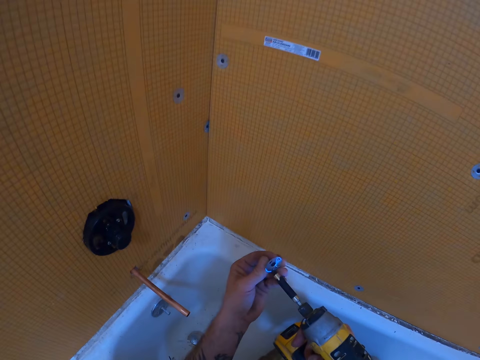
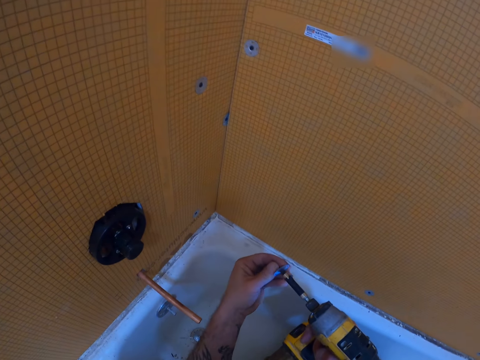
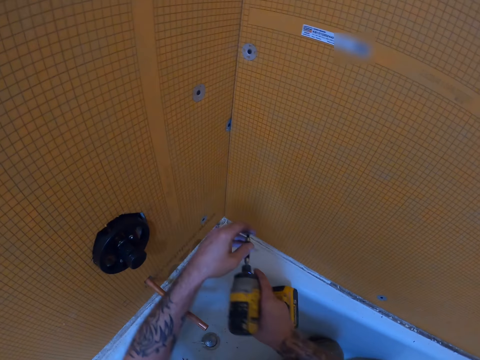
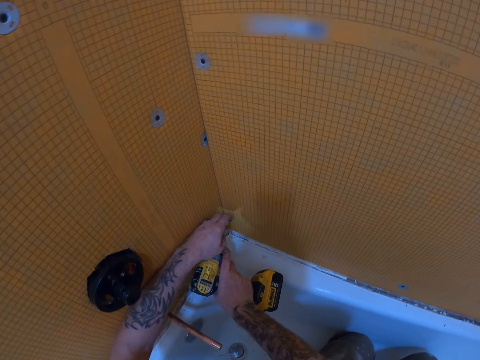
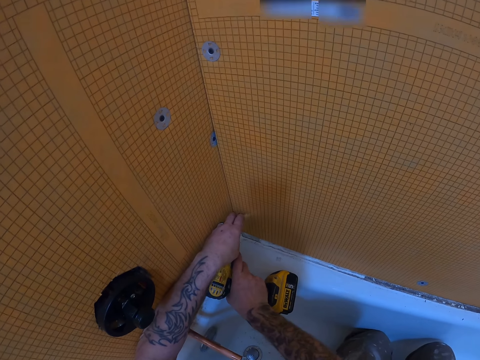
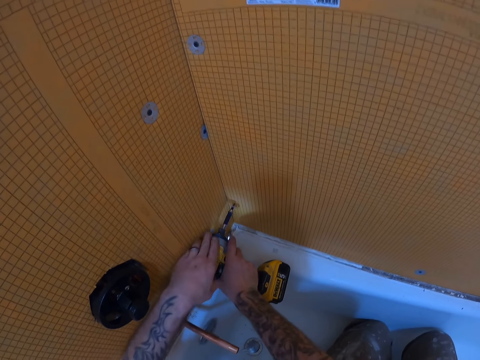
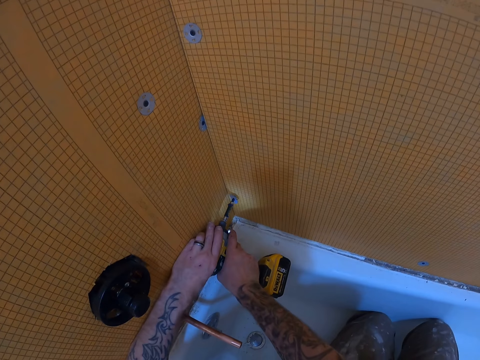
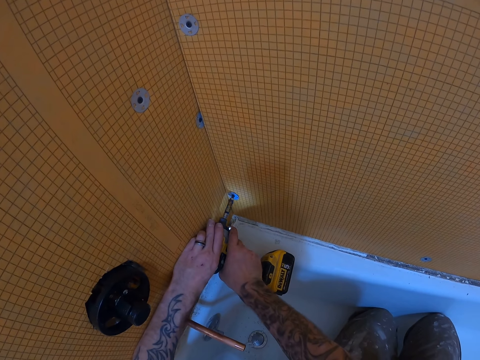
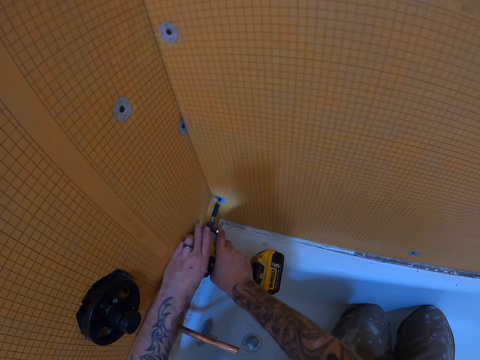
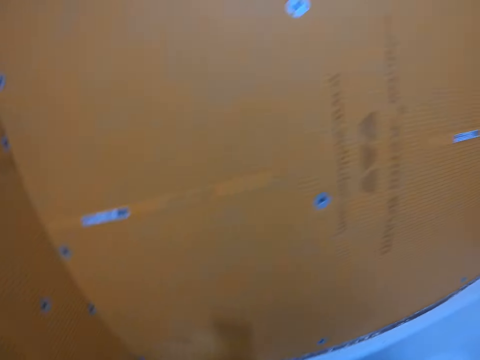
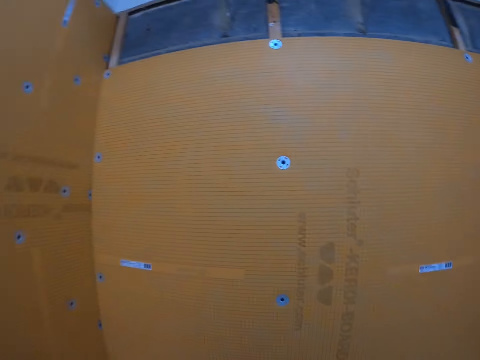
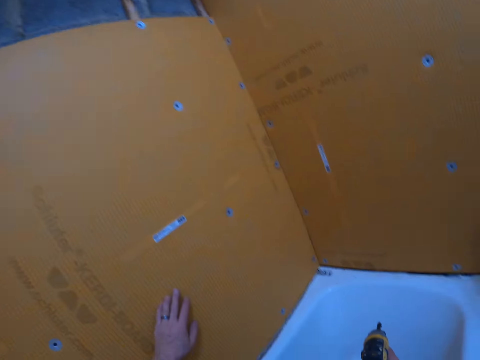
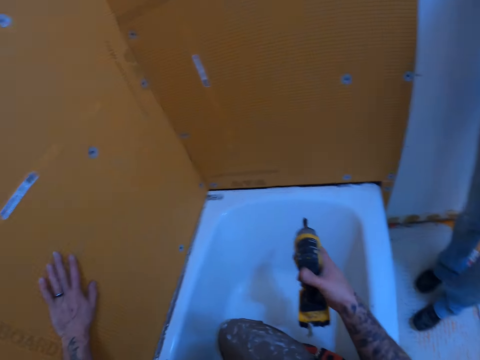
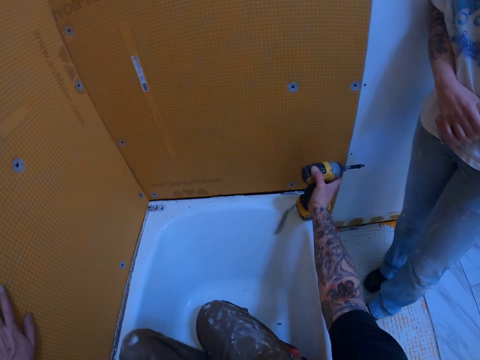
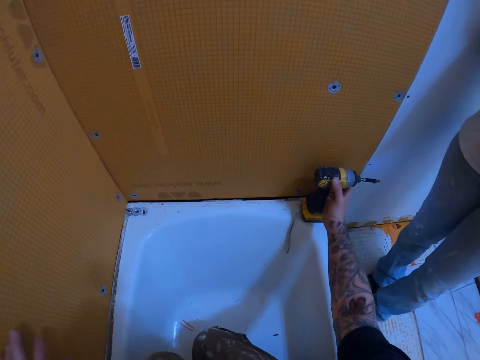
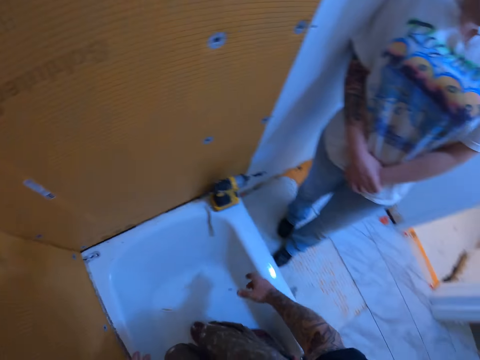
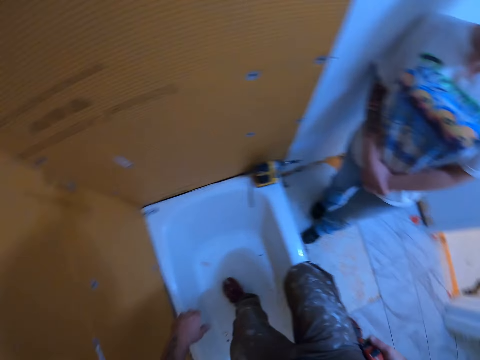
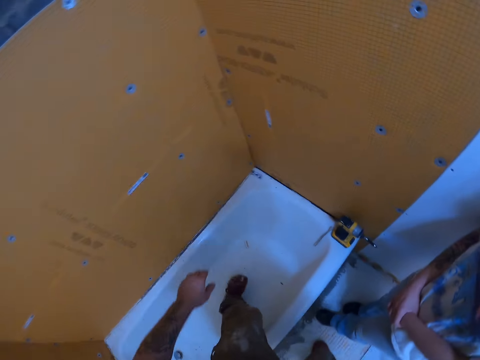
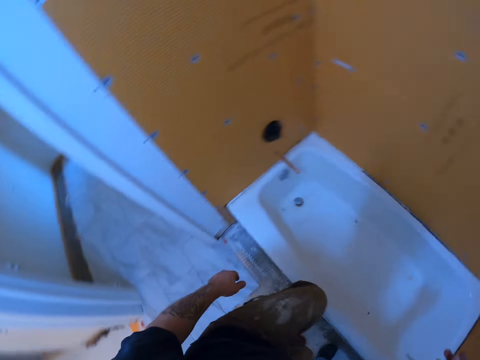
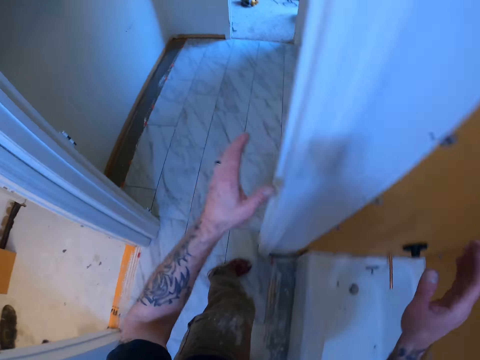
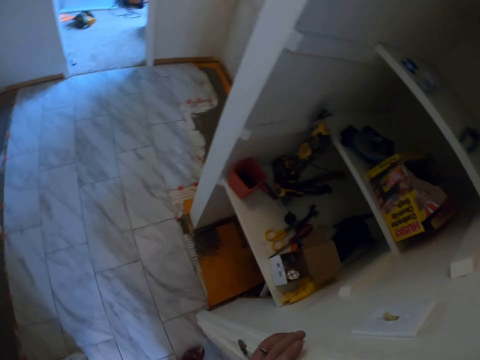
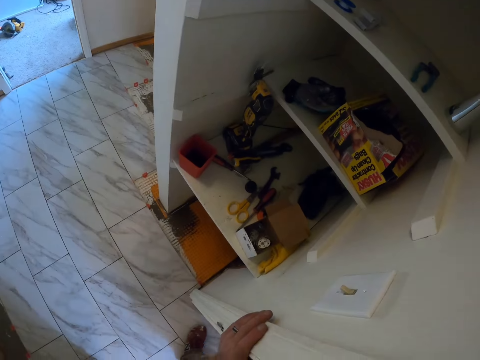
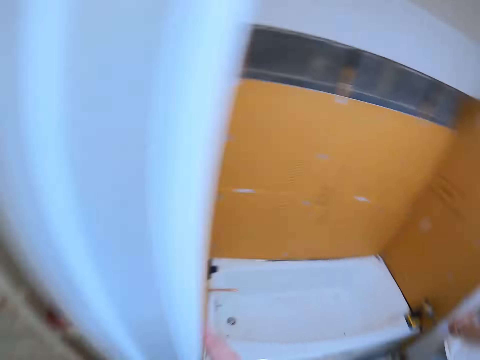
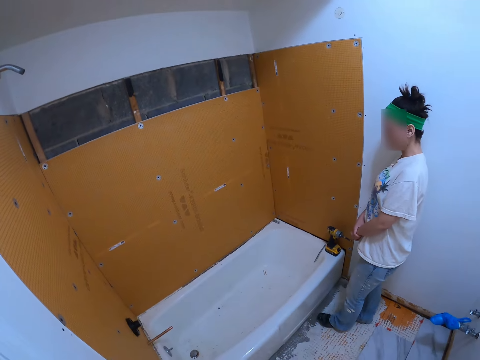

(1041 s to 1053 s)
The camera wearer inserts the tile backer washer into the hand drill. They fix the grip cap on the nail gun. They drill the tile backer washer in the tile backer board. They fix the plastic wall panel on the wall. They drop the hand drill on the bath tub. They walk around the room.

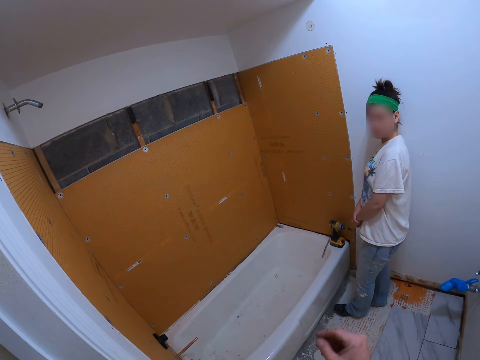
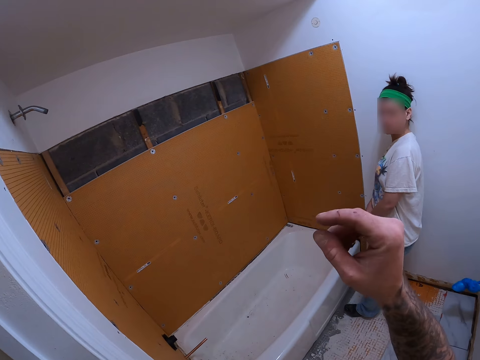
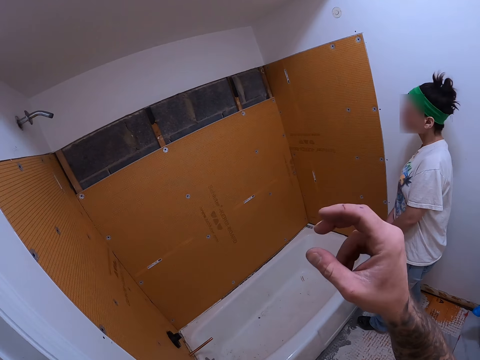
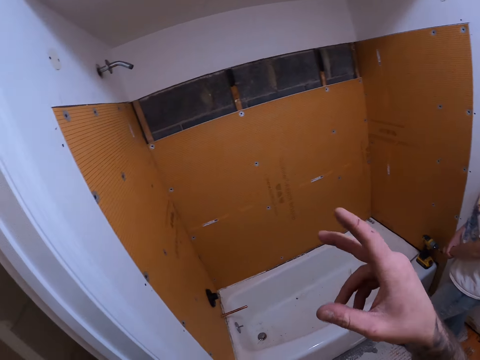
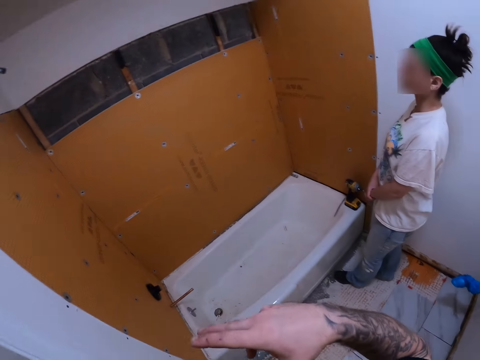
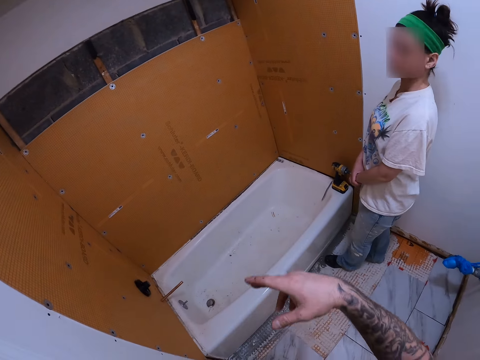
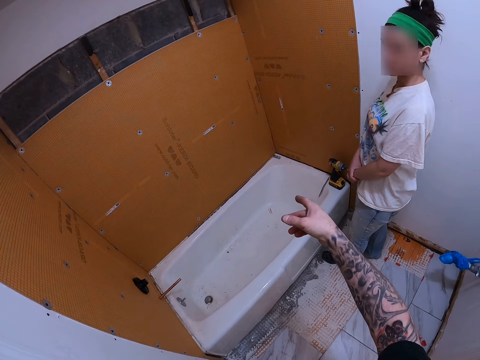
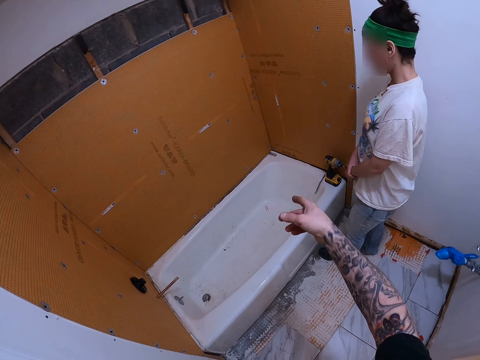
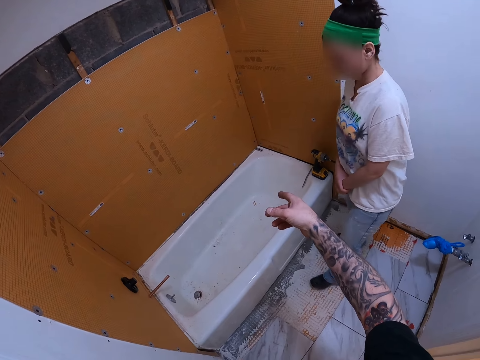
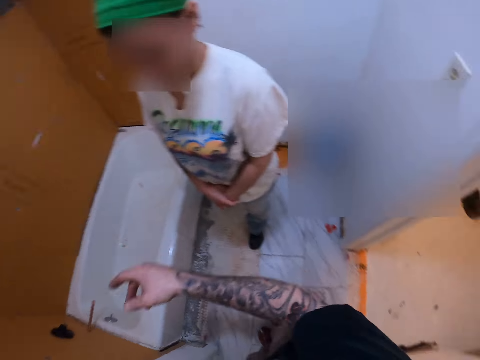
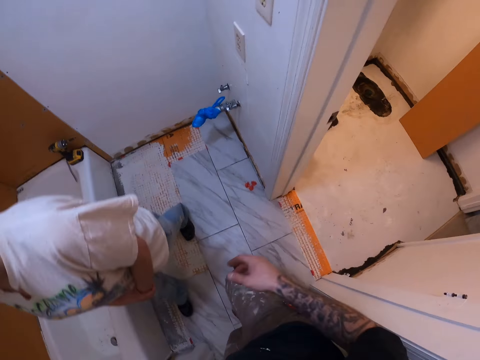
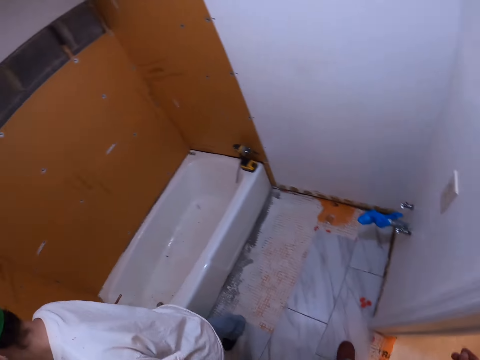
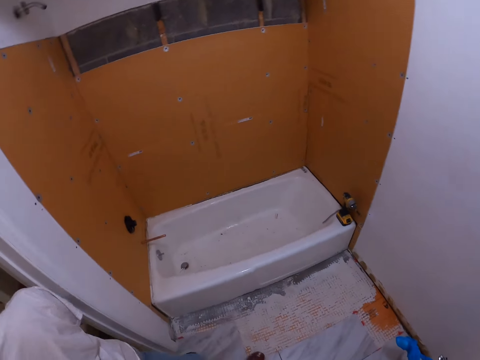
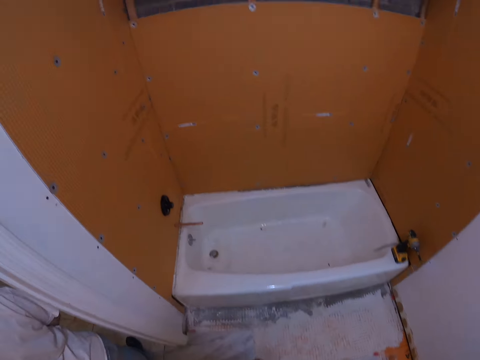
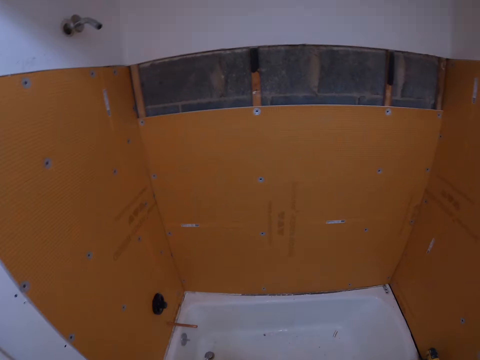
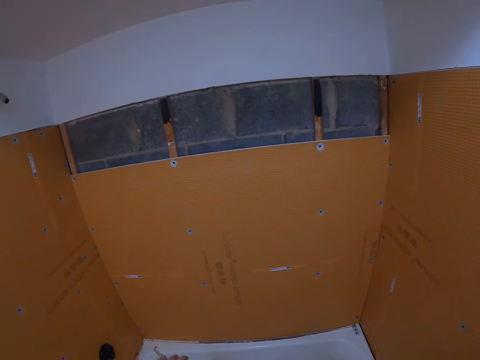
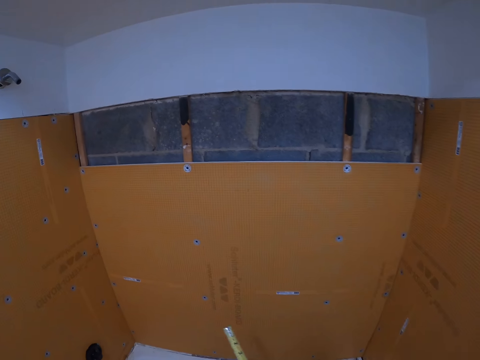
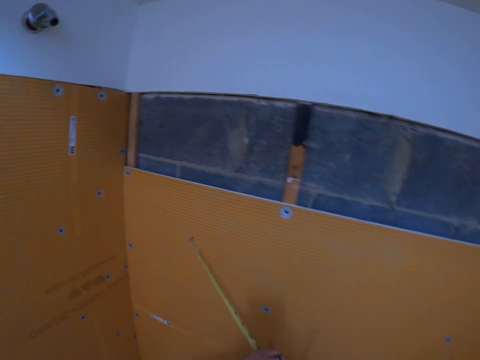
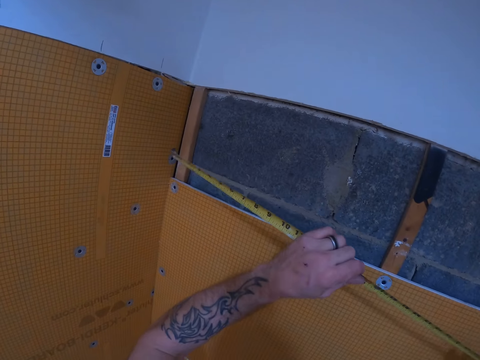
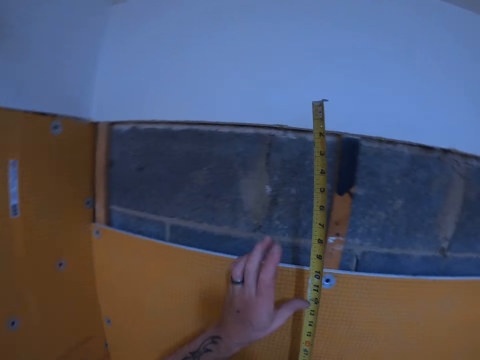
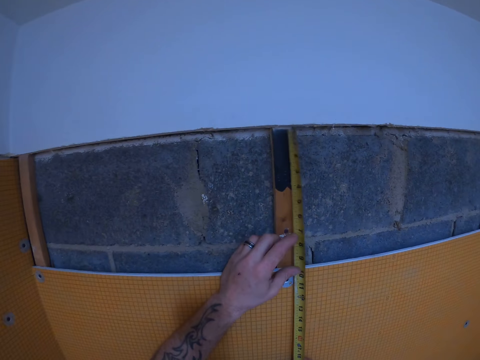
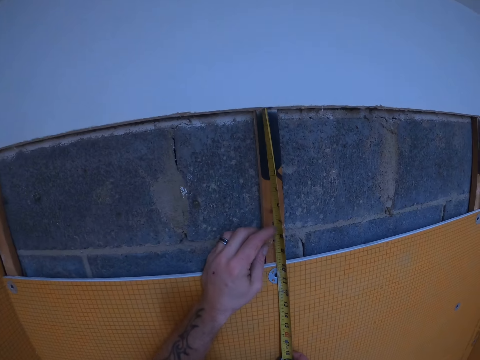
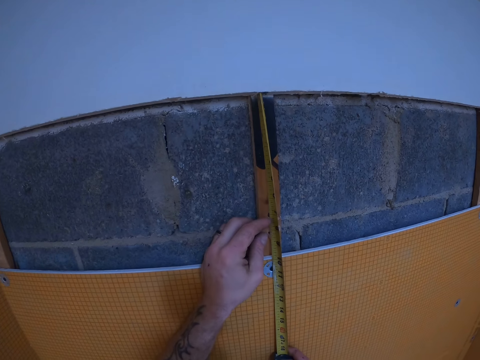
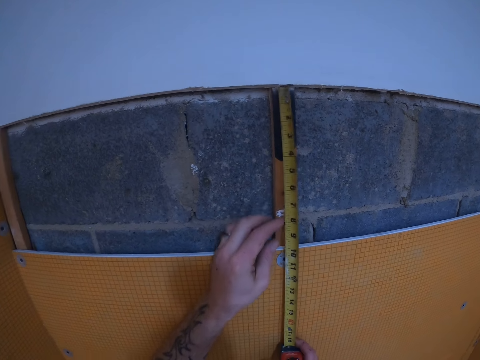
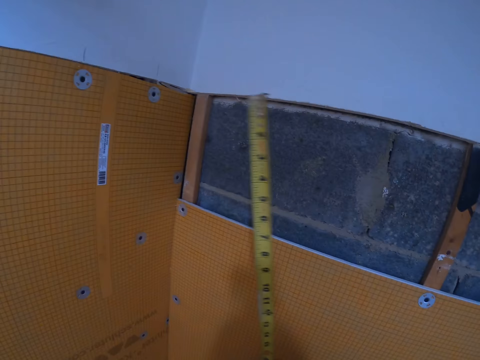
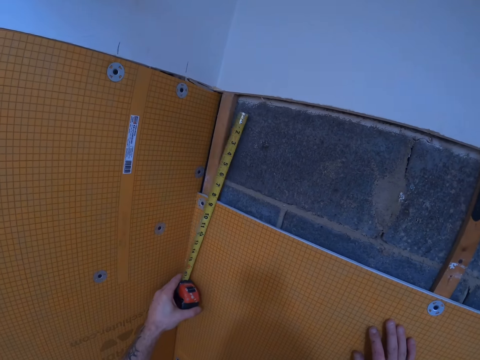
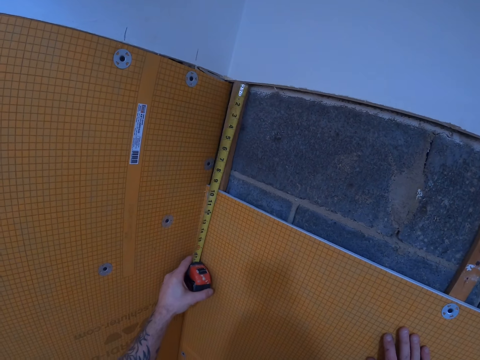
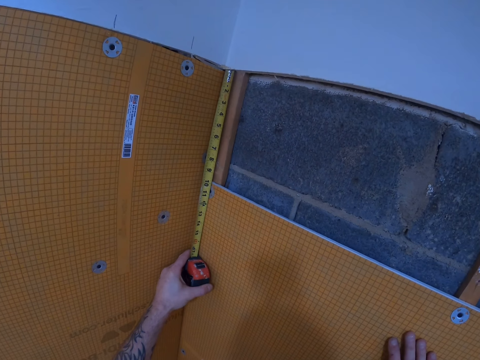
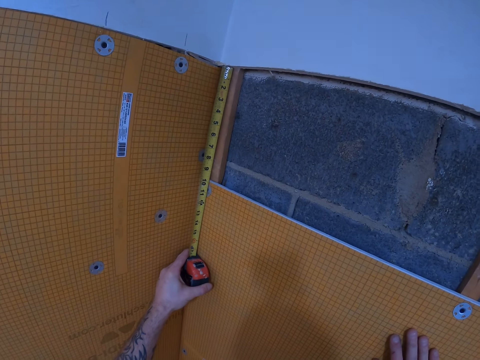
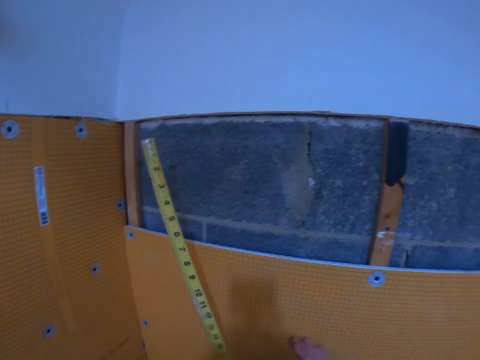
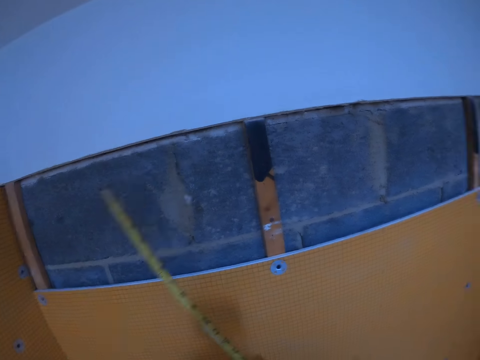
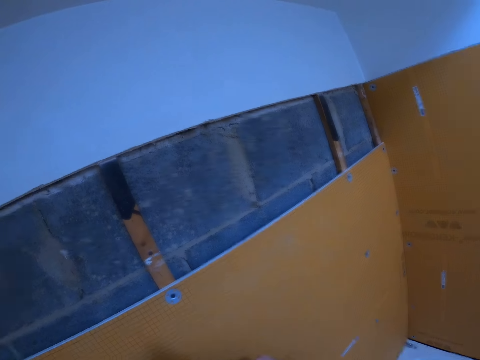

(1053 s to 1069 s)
The camera wearer gestures with his hands. A woman walks past the camera wearer. The camera wearer measures woods on a wall with a tape measure. He measures the wall with the tape measure.
